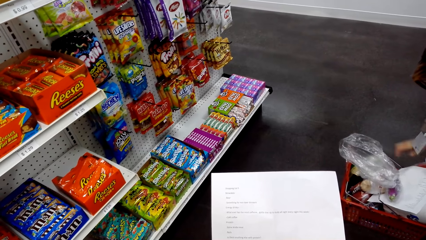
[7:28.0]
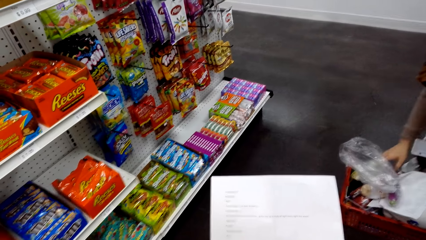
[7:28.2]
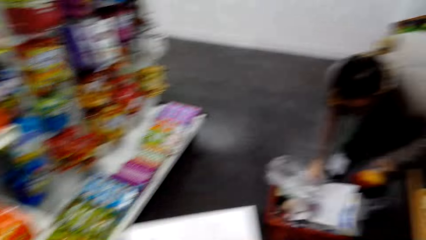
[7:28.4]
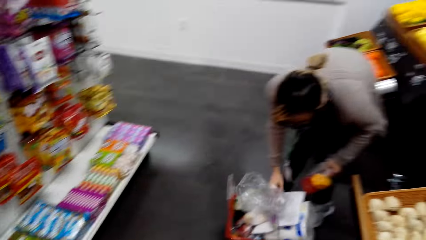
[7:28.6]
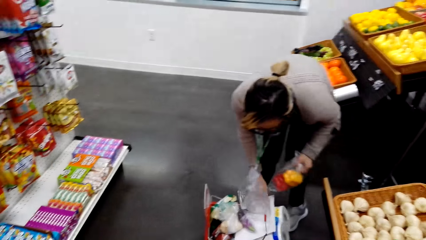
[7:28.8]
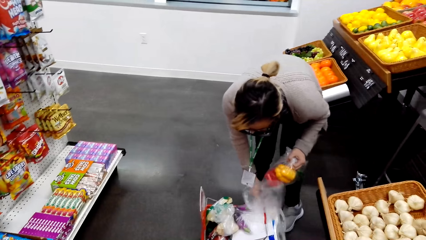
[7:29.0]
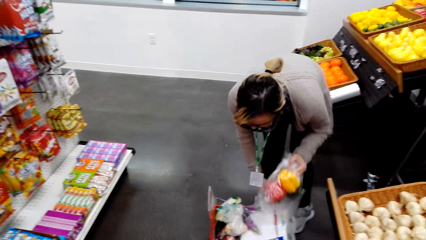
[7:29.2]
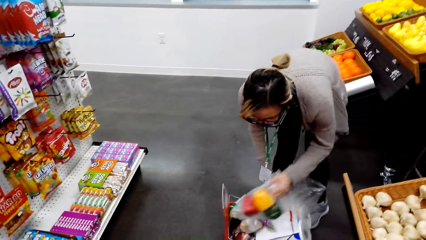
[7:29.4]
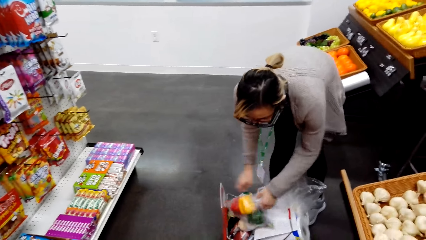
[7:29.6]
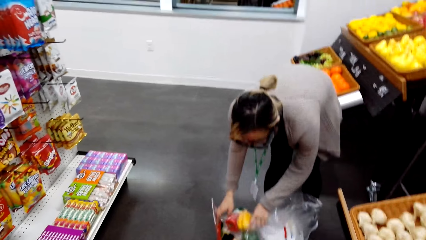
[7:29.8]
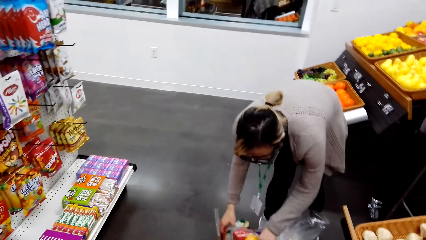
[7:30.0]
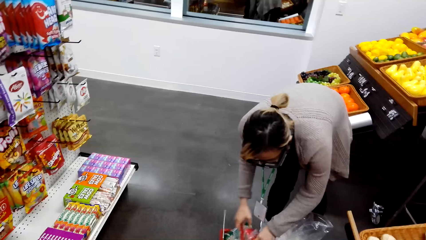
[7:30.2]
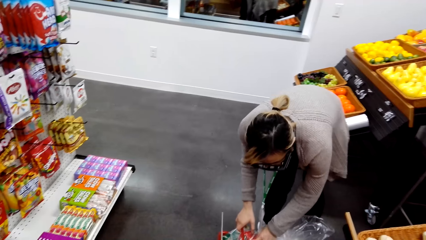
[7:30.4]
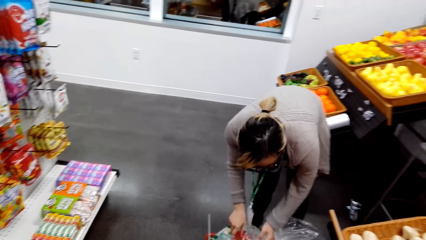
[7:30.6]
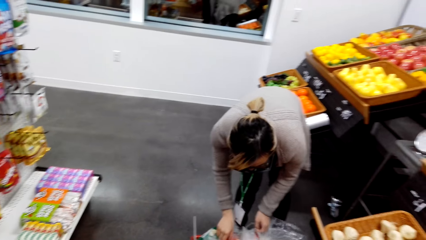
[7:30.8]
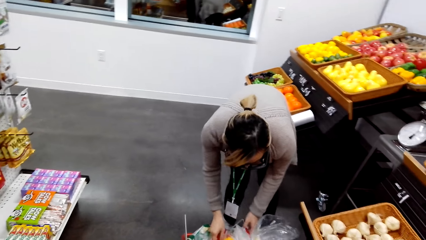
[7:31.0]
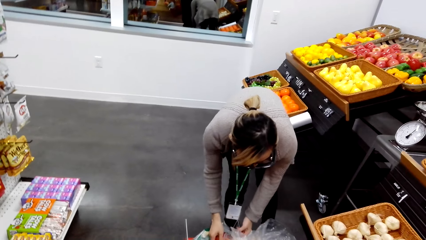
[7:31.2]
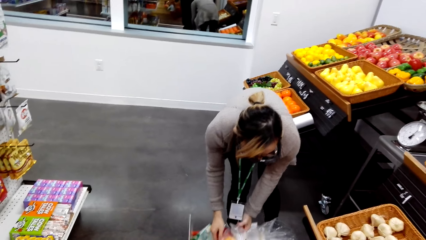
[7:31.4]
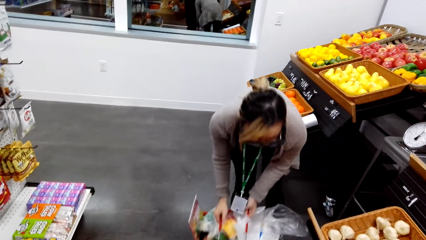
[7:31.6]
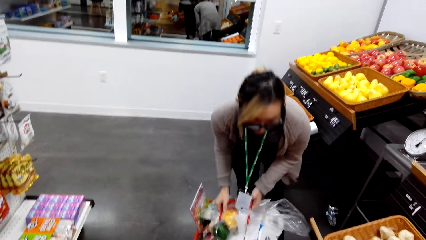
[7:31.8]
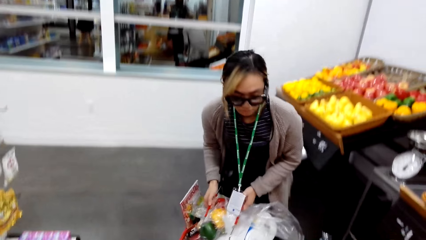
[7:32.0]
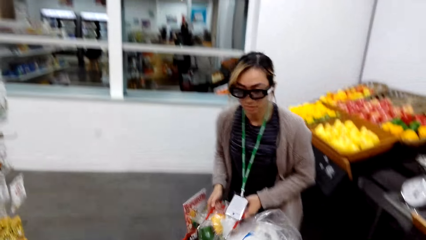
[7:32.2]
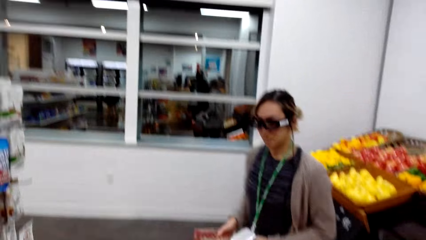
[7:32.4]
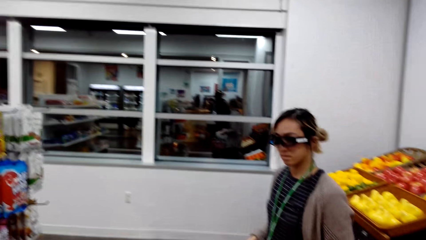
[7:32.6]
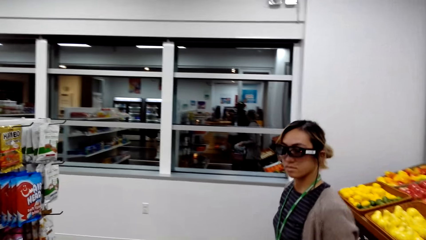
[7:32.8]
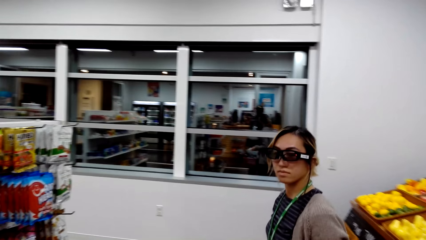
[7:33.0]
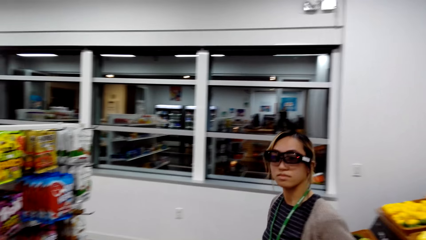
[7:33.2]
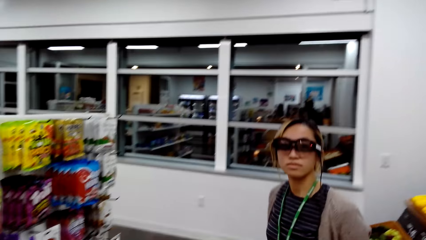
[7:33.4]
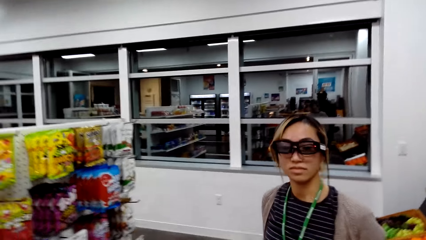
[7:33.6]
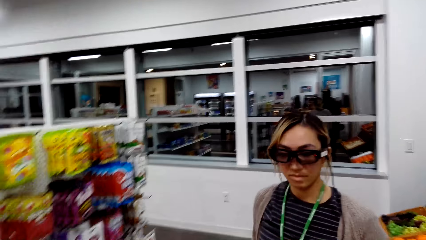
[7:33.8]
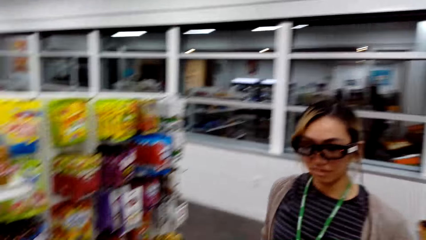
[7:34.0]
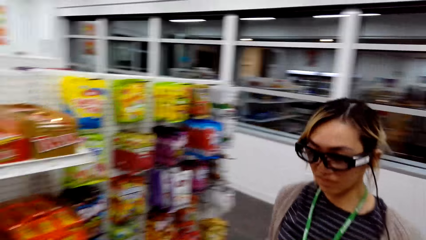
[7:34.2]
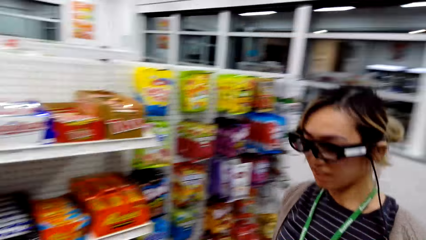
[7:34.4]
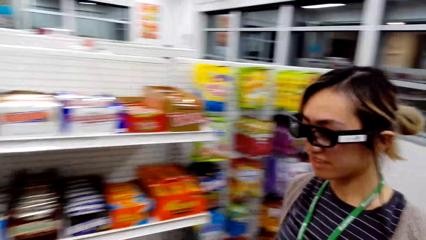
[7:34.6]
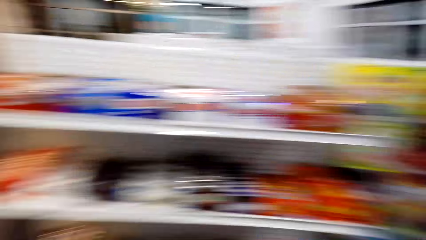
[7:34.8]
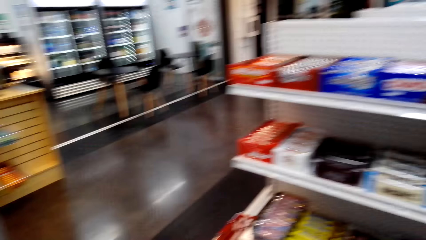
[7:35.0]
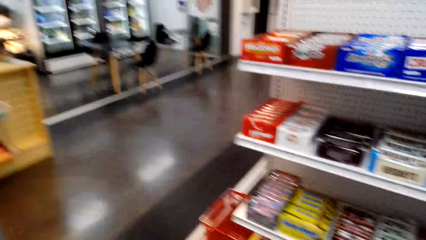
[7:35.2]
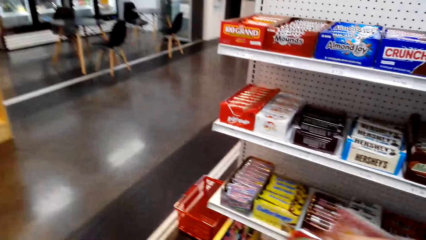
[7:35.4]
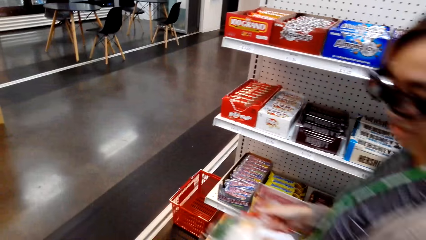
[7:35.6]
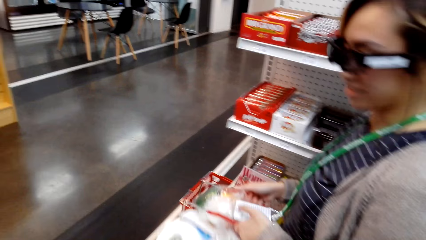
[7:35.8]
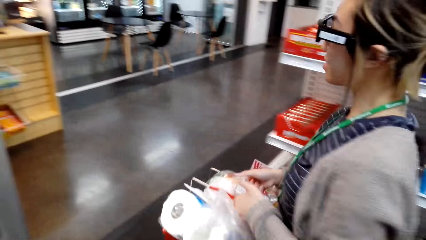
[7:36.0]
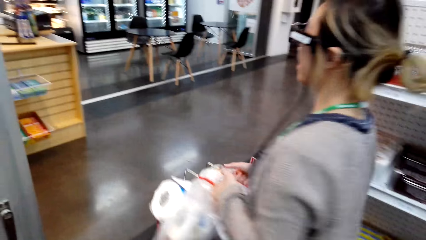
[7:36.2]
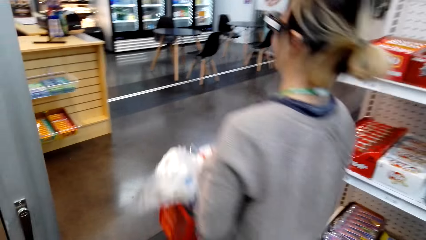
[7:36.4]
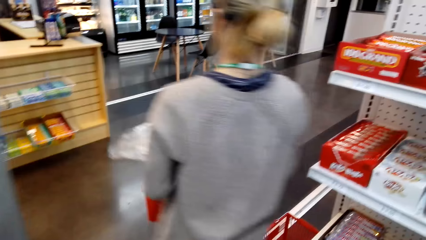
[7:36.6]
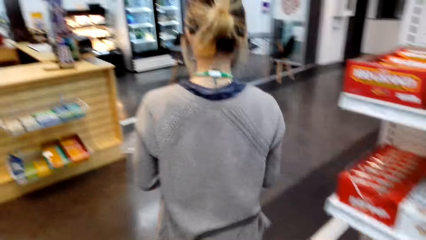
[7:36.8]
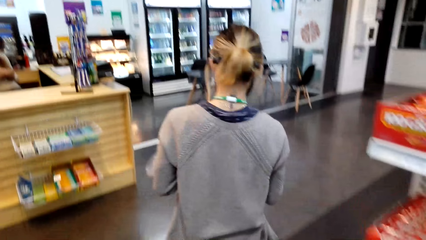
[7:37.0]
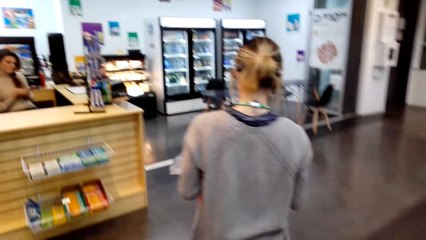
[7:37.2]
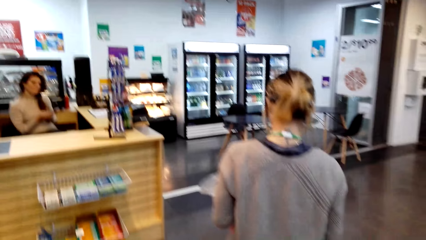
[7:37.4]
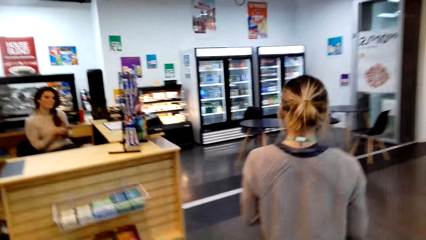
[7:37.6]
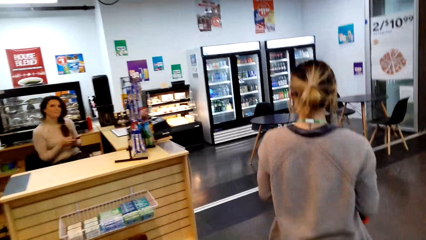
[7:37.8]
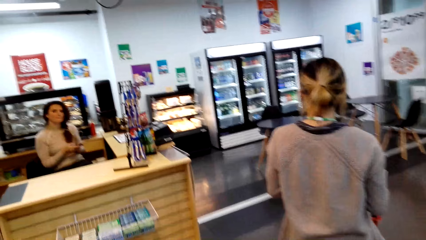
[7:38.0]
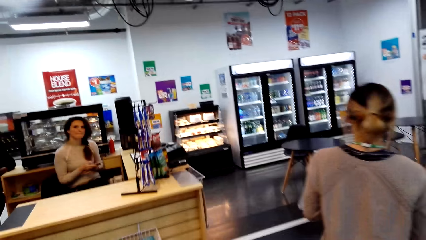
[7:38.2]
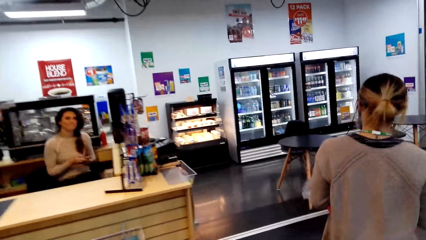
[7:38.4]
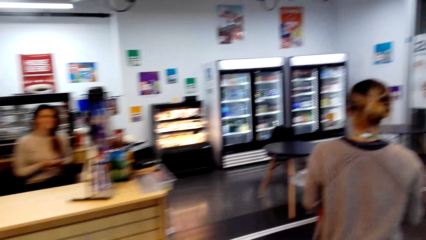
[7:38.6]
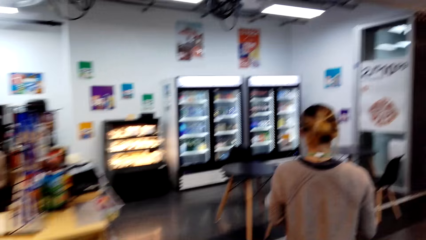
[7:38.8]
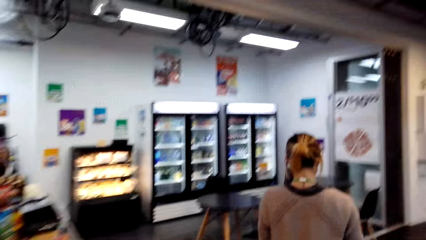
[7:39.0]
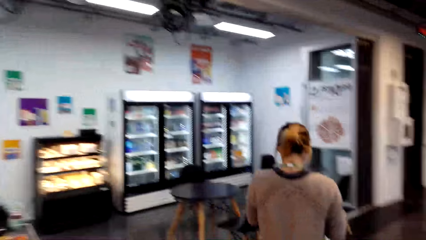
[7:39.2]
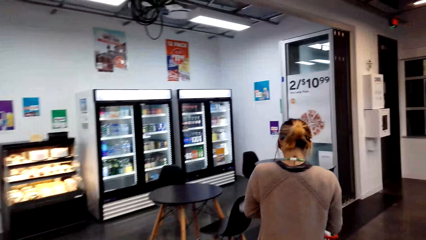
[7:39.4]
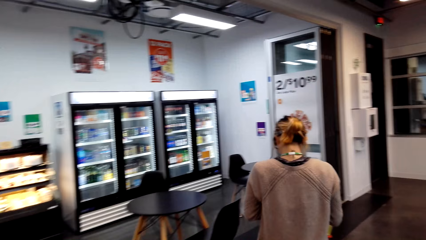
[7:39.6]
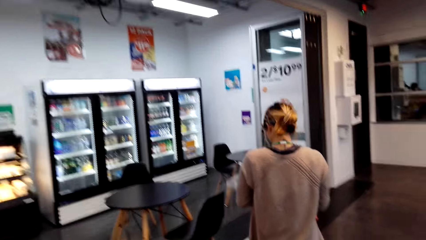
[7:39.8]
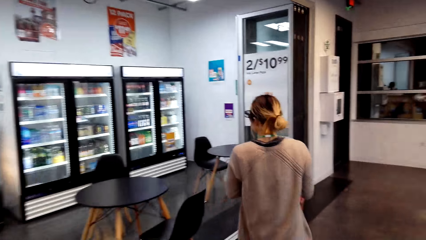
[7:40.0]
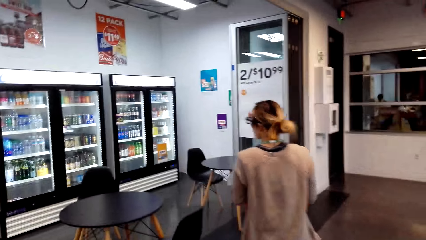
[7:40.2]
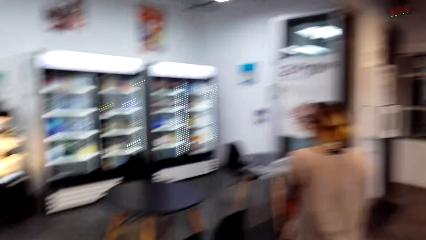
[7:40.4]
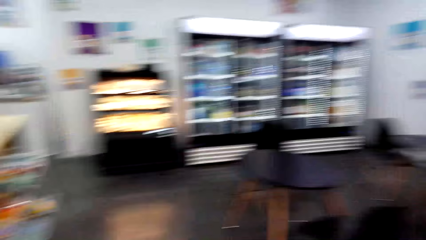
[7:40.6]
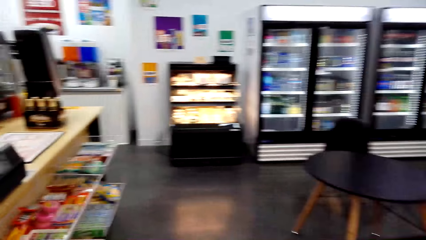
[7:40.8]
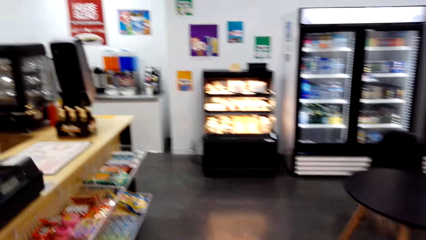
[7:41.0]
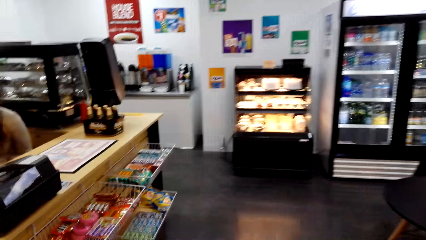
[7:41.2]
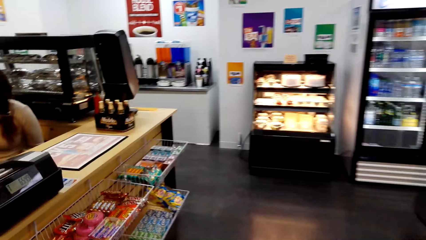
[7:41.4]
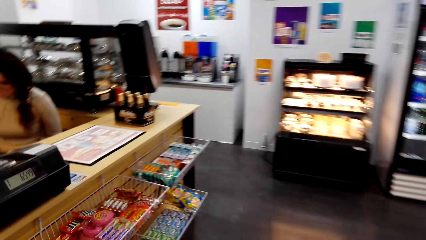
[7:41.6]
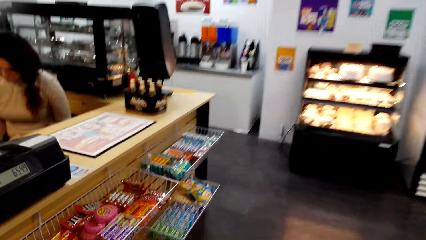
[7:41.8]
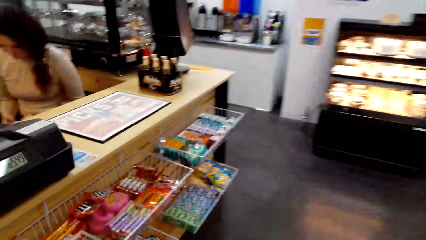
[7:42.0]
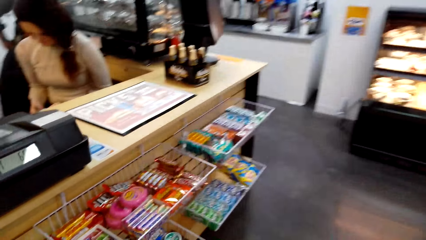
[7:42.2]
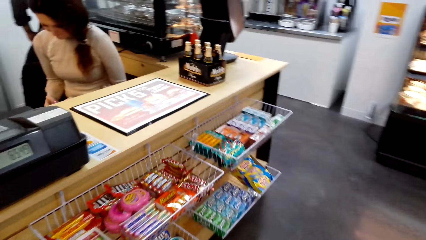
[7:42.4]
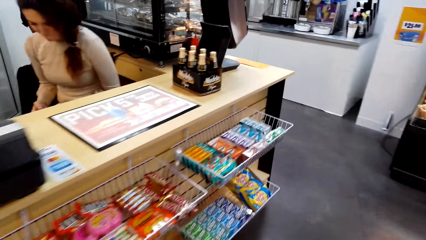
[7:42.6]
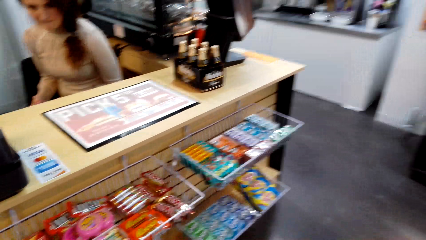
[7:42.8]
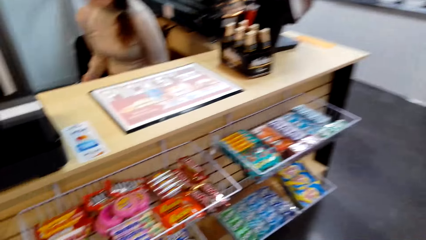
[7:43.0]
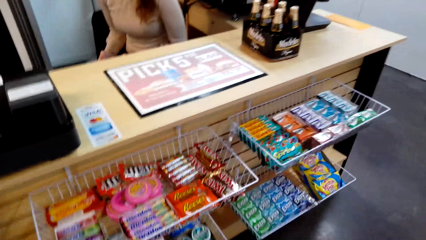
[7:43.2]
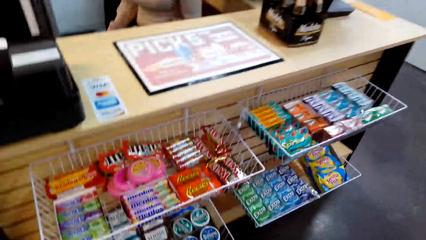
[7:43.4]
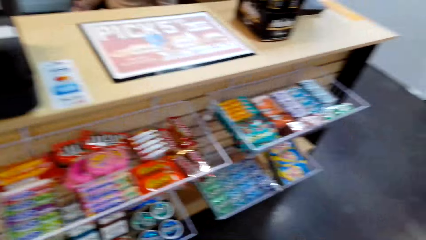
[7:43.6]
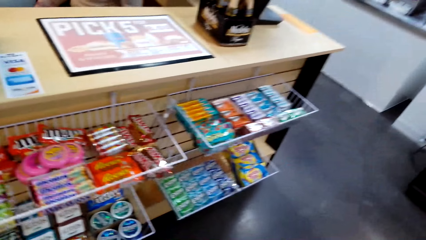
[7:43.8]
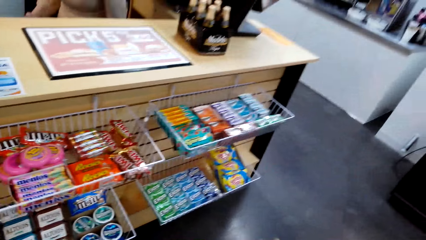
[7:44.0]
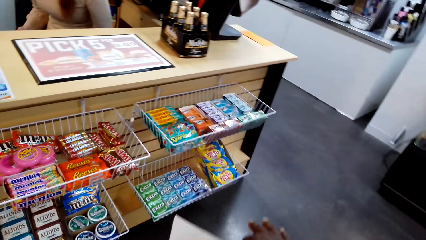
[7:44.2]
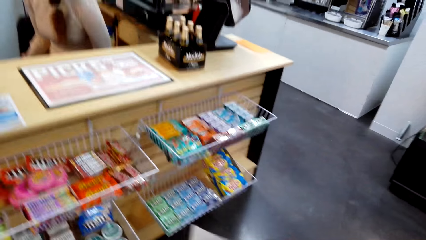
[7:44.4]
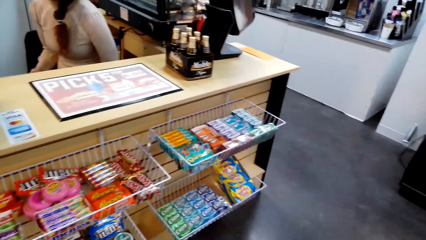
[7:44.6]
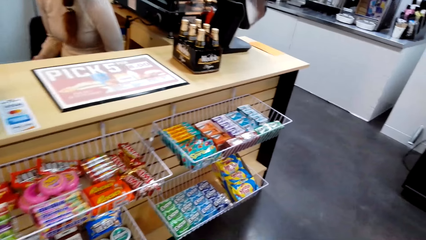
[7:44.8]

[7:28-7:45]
A person picks the shopping basket and walks in the supermarket. The camera wearer converses with the person. The person walks. The camera wearer walks.
